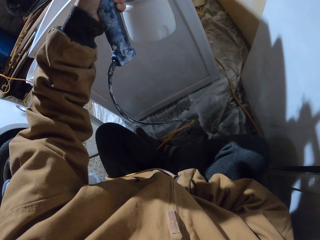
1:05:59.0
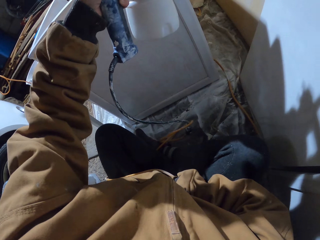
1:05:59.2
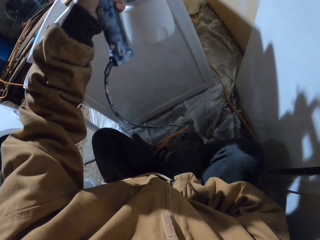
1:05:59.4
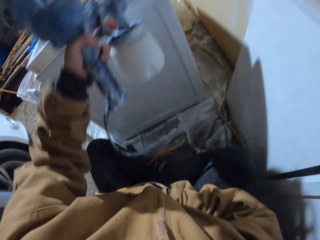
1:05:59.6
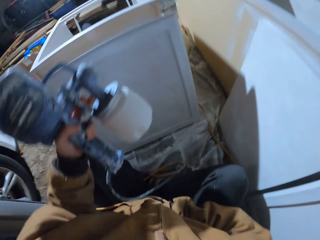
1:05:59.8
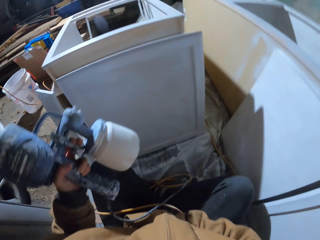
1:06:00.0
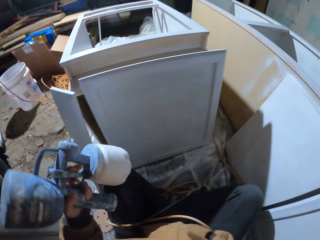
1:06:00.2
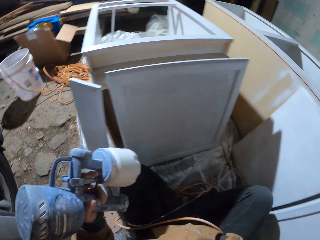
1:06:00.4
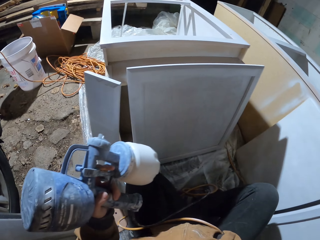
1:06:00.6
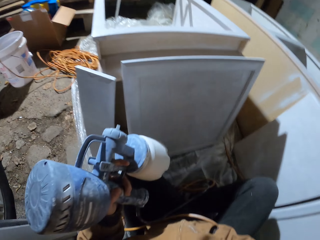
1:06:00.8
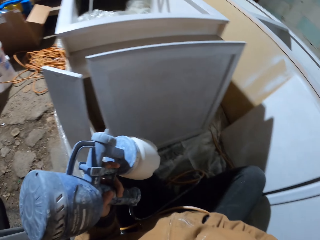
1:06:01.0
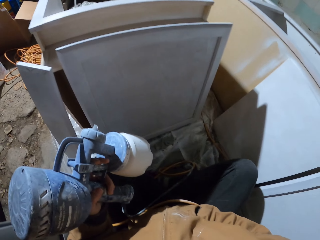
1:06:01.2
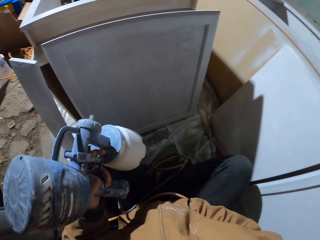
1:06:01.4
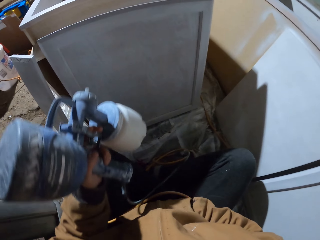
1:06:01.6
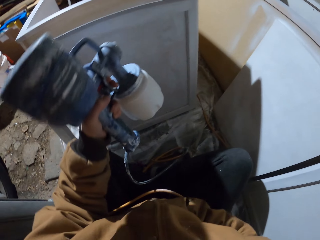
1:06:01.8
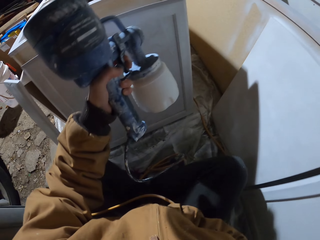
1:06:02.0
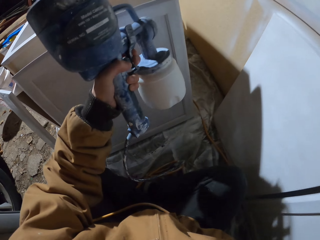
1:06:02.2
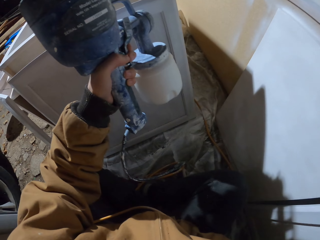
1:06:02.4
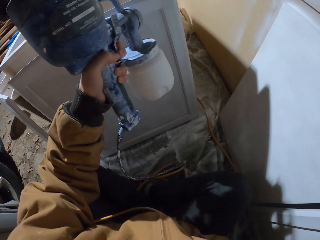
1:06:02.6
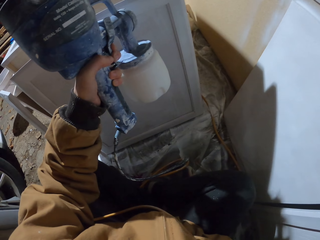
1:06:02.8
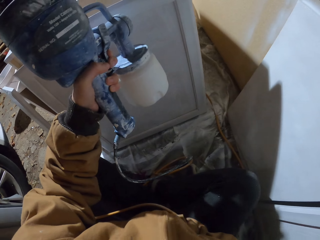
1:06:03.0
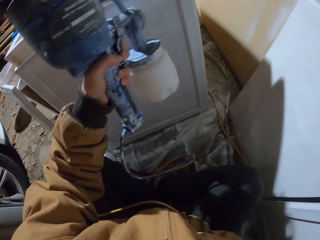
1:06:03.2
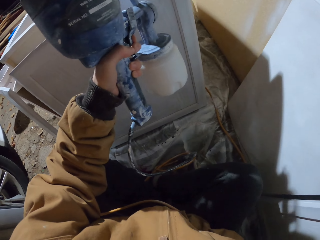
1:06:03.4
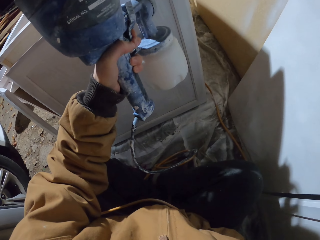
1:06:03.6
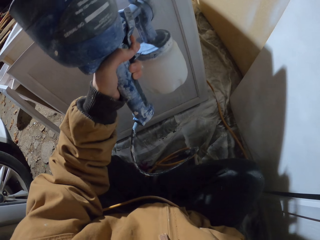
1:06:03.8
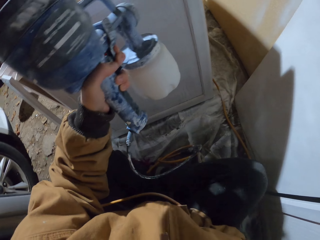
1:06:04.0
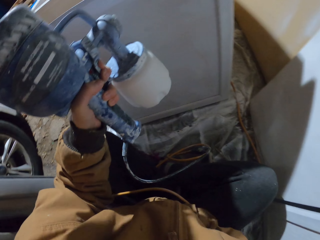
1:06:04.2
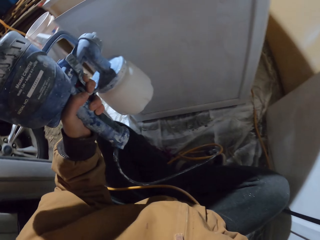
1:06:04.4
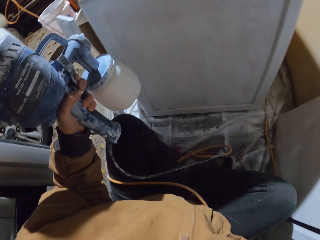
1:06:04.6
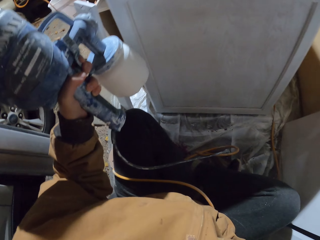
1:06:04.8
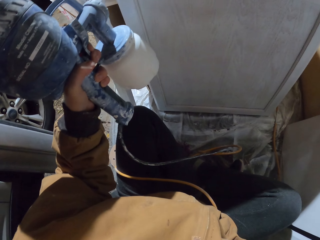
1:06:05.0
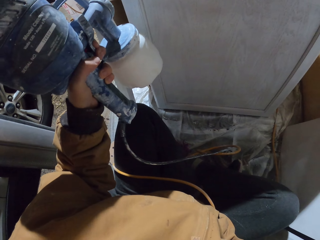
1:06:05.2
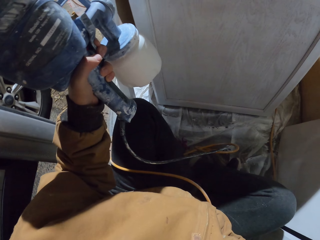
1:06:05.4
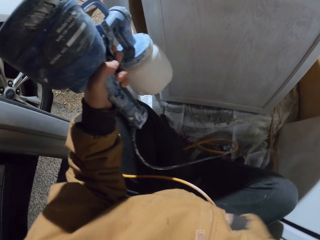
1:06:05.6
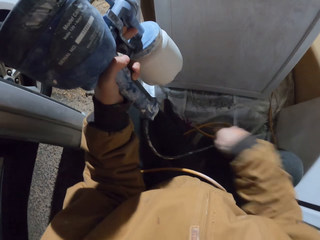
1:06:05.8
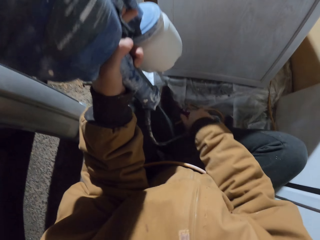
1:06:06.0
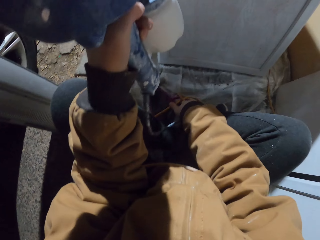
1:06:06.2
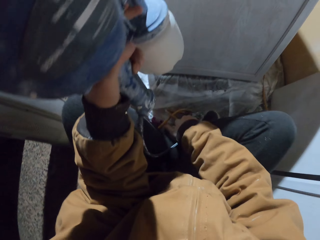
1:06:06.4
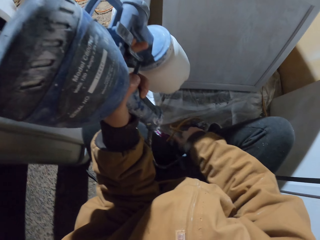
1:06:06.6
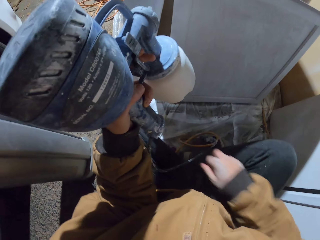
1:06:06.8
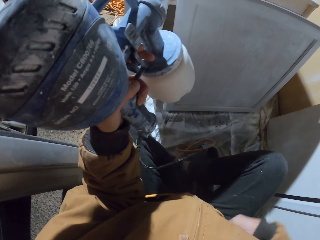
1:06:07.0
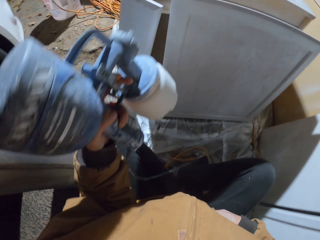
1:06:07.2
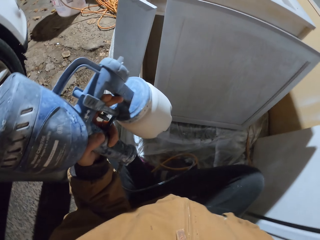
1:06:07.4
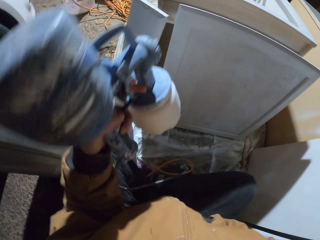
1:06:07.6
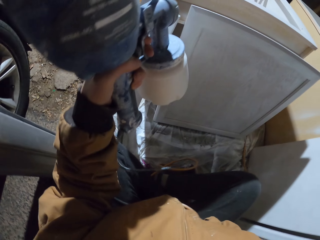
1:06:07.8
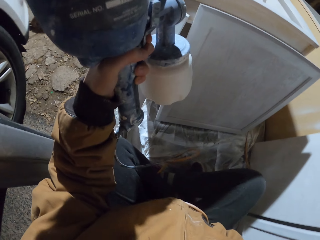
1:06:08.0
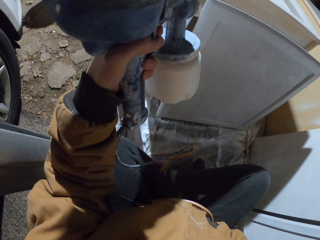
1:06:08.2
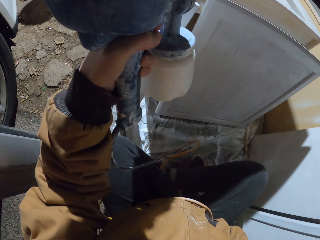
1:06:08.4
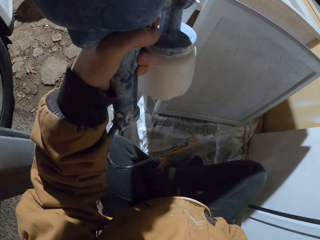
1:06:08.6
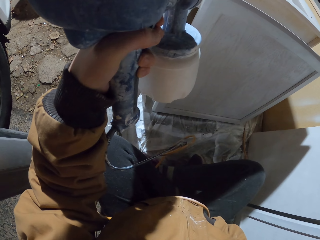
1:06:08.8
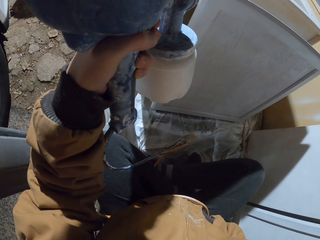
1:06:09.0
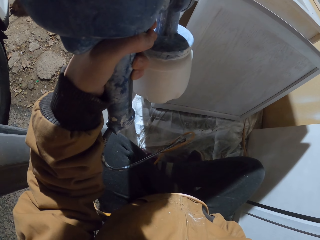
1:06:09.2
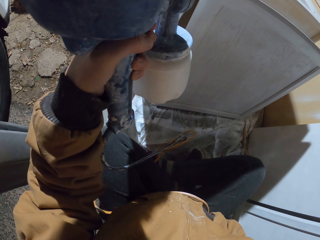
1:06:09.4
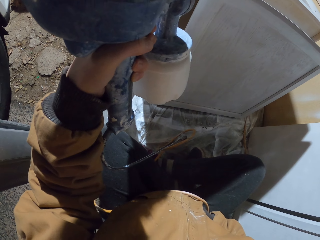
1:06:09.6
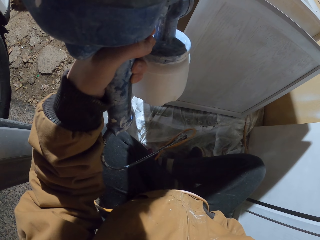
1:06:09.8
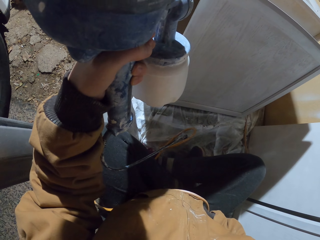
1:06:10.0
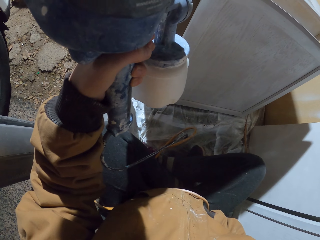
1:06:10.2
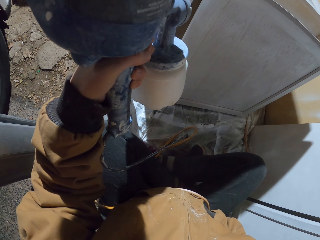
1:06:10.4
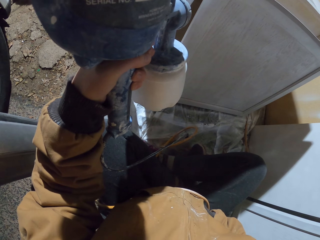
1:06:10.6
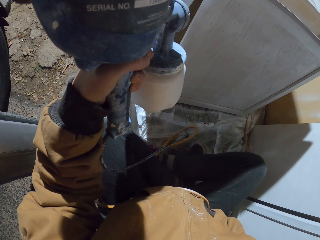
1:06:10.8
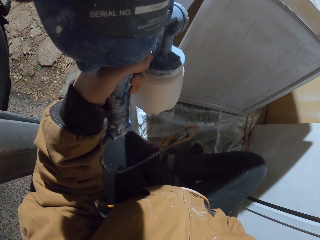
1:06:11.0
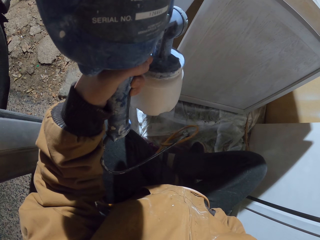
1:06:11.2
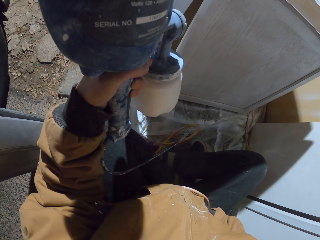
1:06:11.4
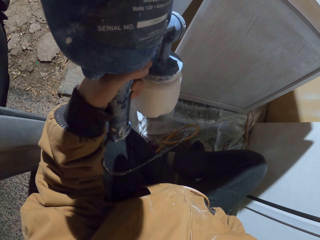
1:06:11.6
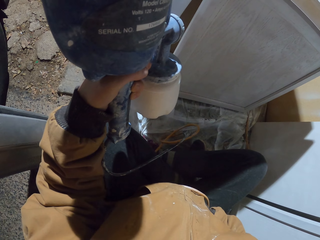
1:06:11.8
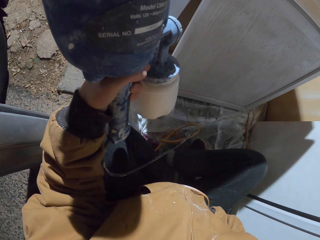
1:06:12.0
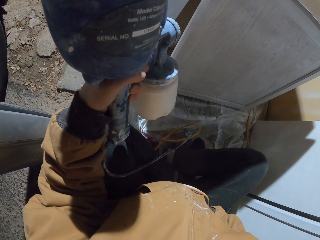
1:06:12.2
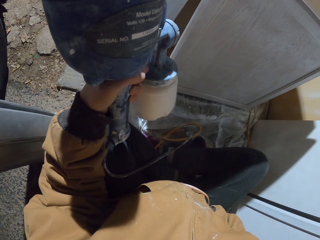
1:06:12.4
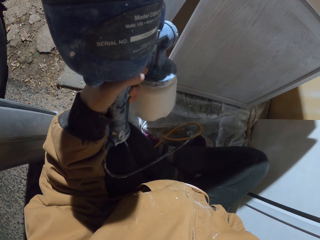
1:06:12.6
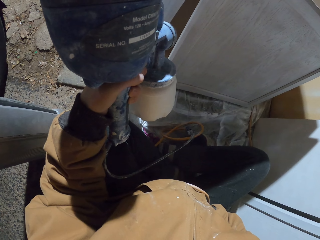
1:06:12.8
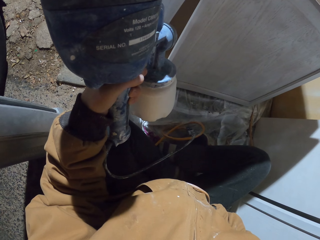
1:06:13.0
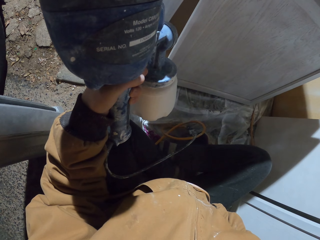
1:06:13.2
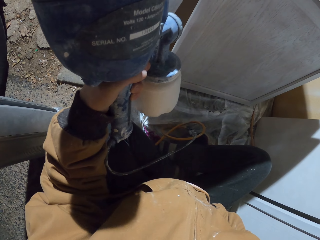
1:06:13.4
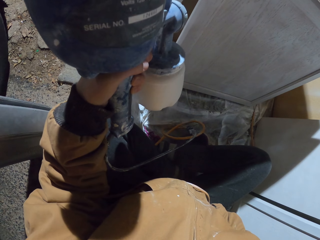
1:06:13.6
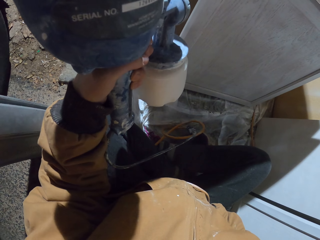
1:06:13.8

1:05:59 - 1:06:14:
The camera wearer holds the spray gun and moves hands. They spray the wood. They spray the wood again. They move hands, hold the spray gun, and spray the wood.

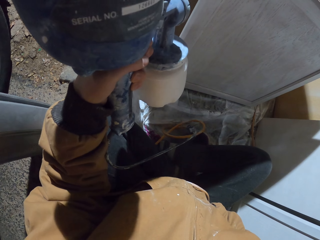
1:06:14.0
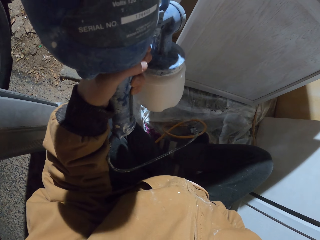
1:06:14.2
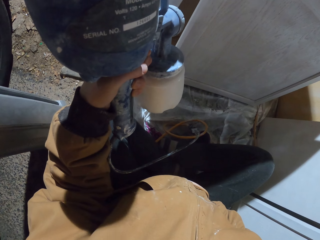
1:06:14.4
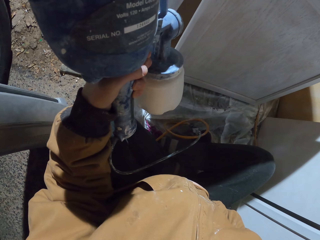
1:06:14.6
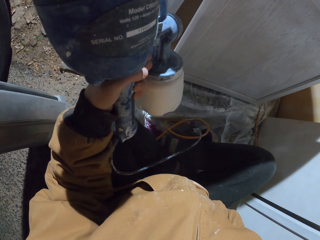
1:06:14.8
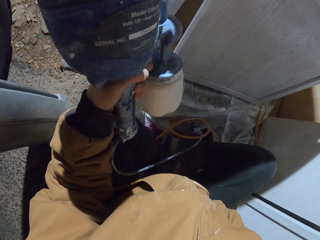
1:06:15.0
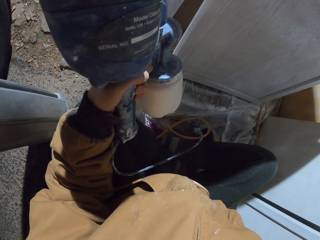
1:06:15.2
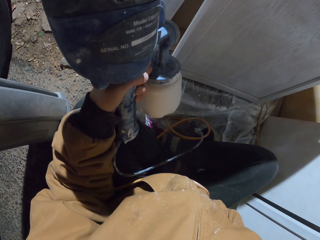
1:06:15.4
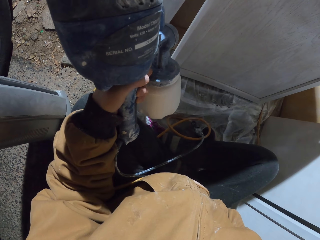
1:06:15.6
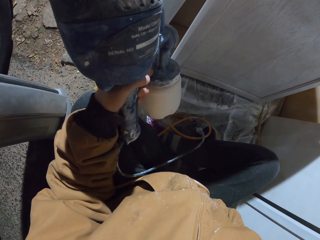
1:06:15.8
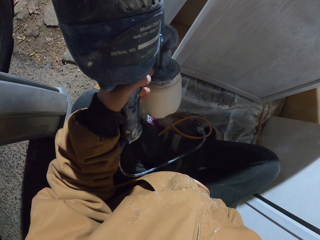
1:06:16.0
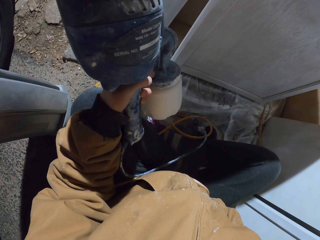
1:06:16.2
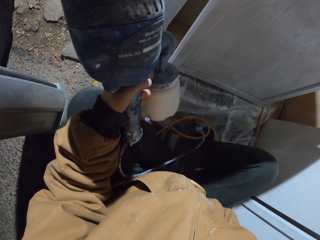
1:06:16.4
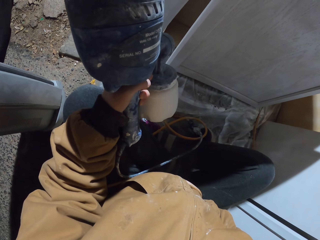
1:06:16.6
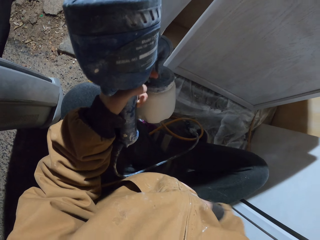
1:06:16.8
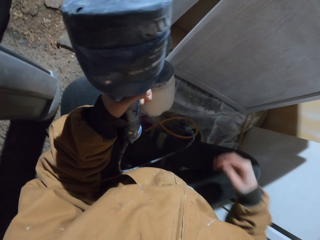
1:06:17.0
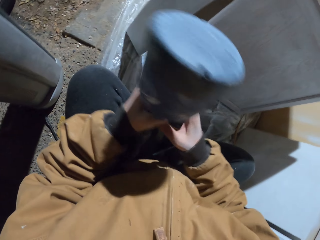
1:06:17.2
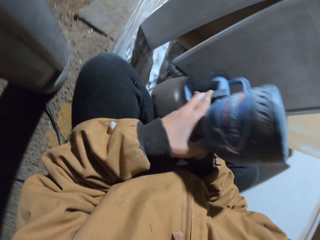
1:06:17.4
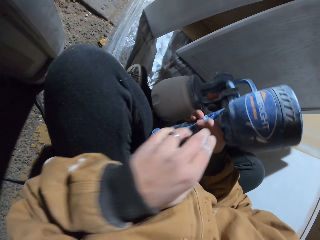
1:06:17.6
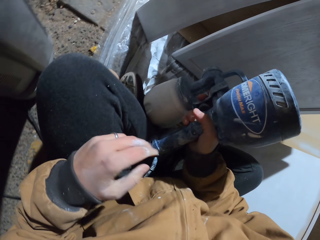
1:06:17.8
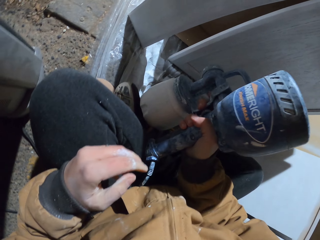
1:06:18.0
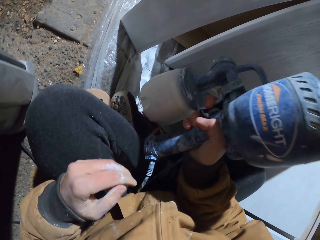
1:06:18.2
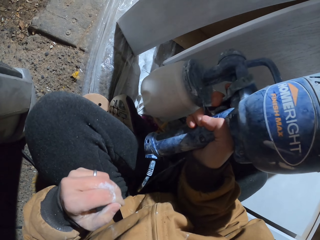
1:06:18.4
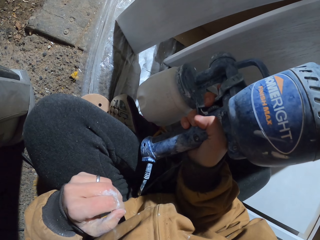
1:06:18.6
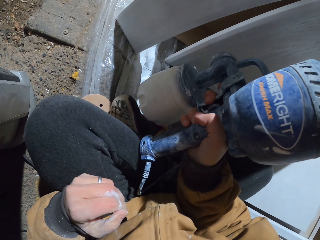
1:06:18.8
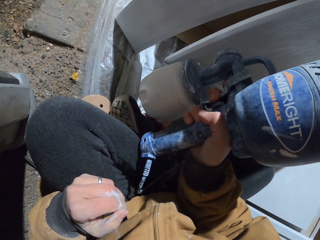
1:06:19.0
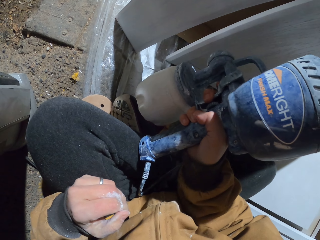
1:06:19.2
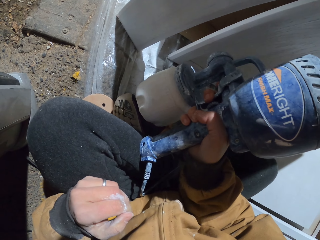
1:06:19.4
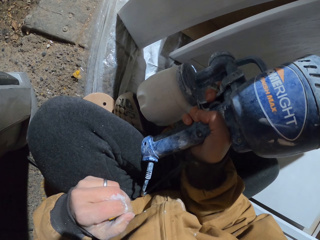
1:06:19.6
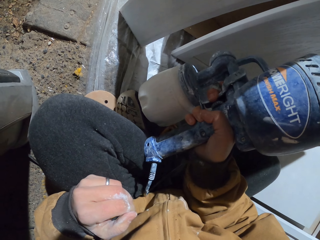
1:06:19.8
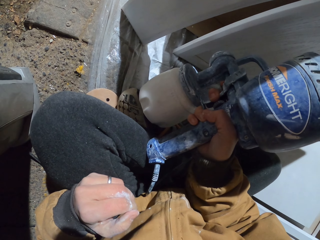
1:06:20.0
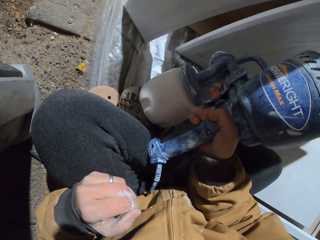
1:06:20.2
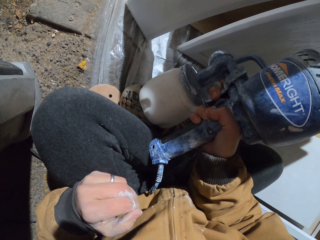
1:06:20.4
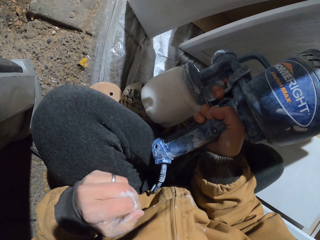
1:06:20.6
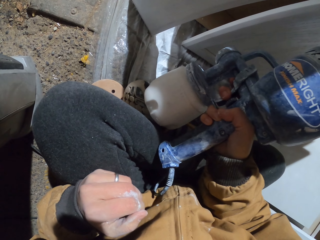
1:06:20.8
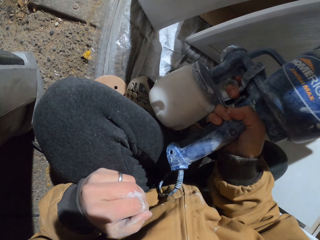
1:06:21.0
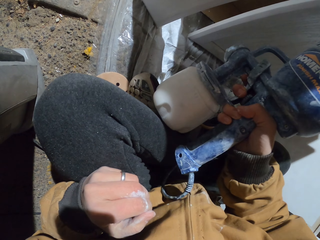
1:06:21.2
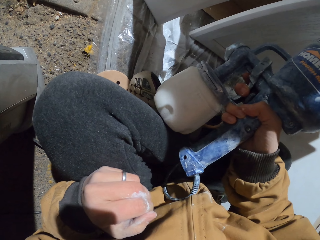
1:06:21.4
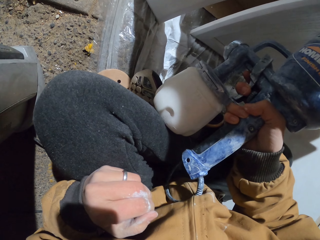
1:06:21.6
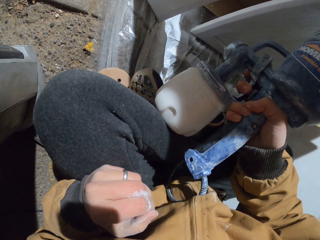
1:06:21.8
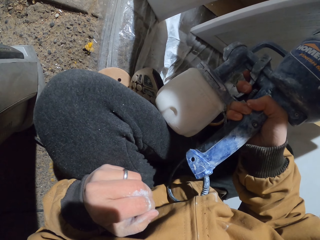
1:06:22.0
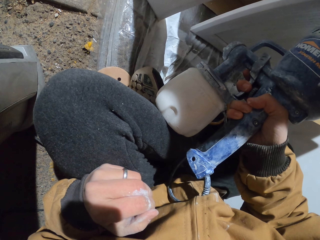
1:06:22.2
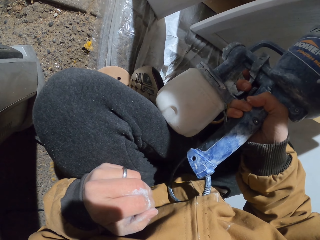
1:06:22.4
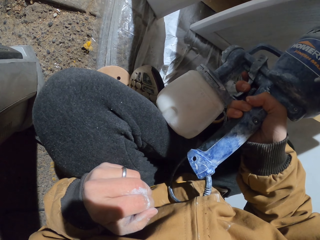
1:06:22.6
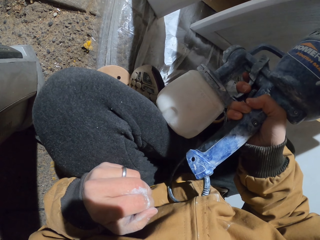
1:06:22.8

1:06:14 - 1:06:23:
The camera wearer holds the spray gun, moves a hand, sprays the wood, and changes hands.
